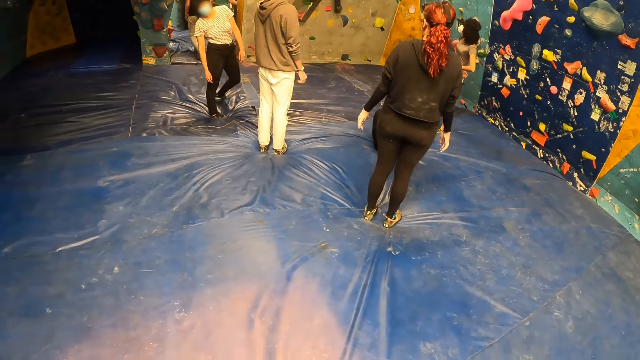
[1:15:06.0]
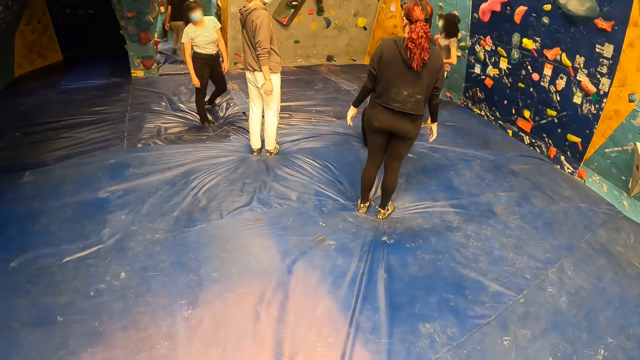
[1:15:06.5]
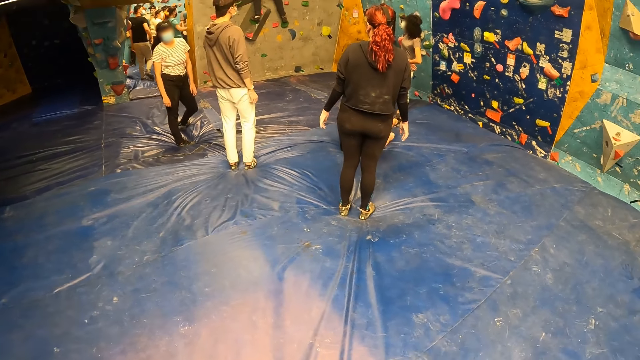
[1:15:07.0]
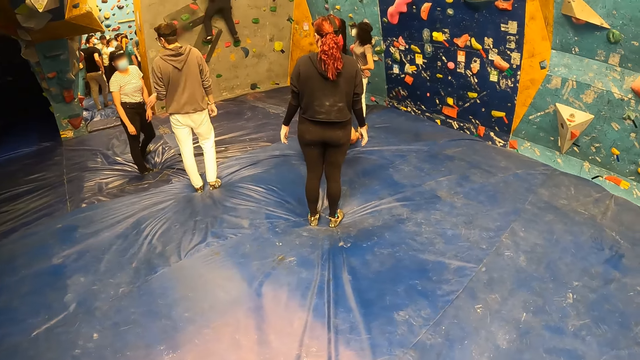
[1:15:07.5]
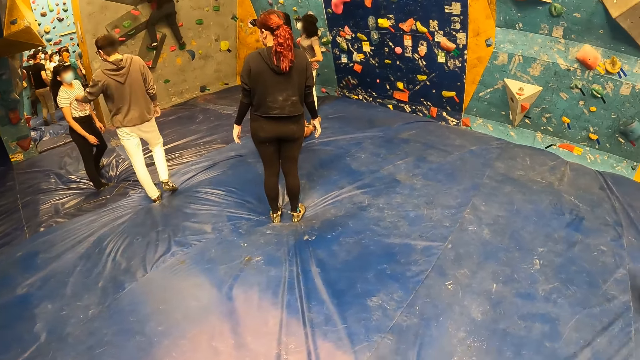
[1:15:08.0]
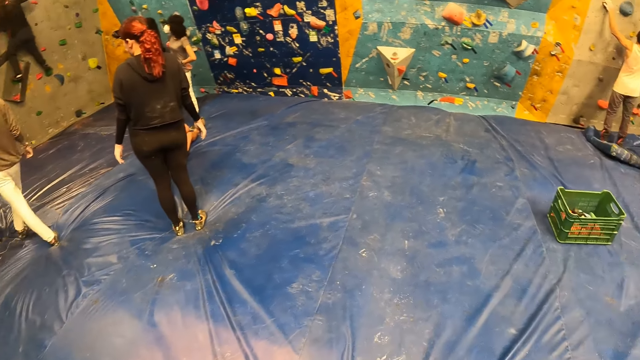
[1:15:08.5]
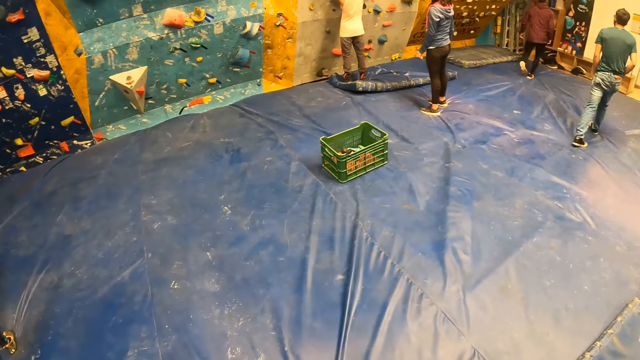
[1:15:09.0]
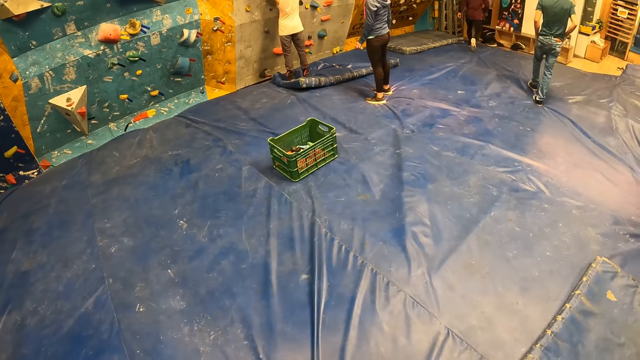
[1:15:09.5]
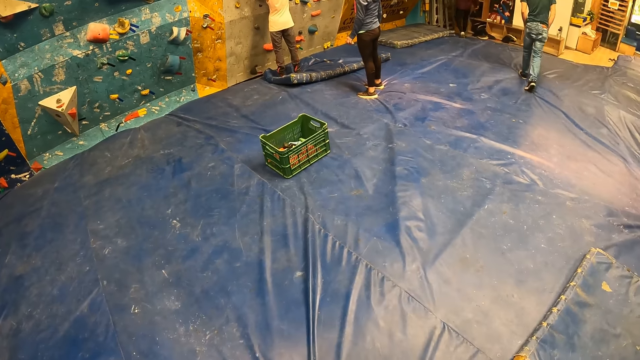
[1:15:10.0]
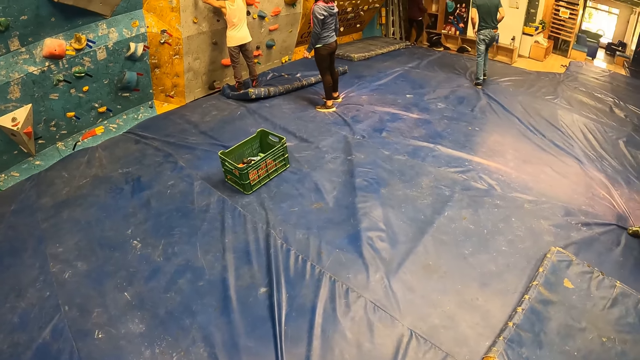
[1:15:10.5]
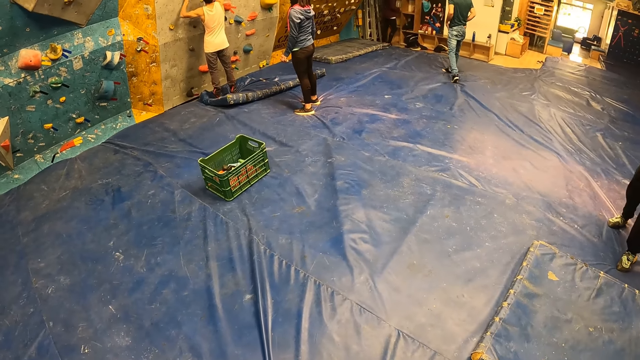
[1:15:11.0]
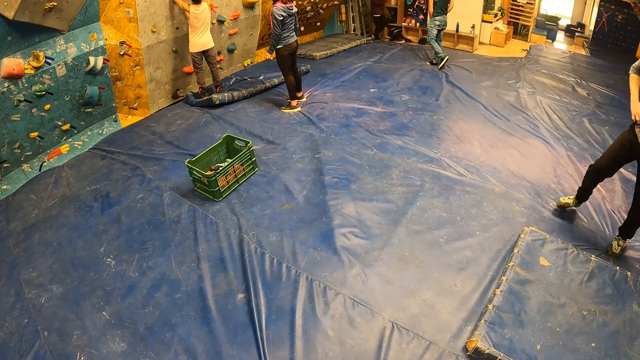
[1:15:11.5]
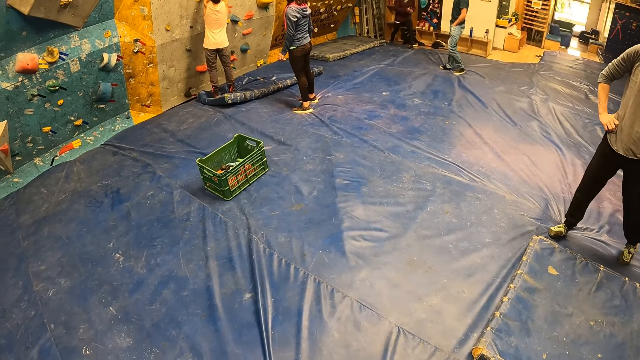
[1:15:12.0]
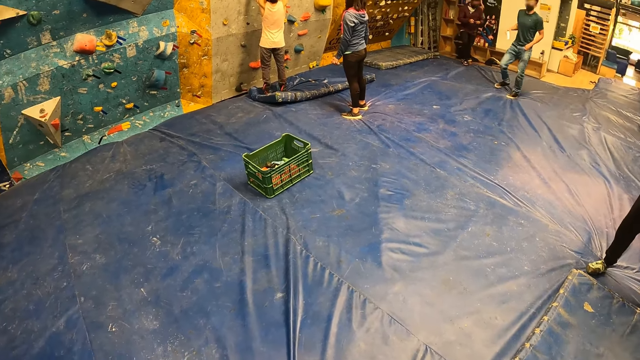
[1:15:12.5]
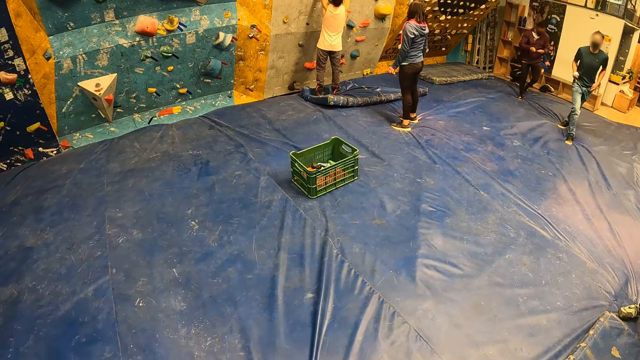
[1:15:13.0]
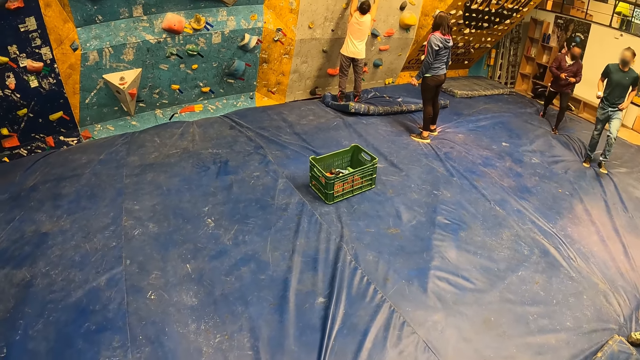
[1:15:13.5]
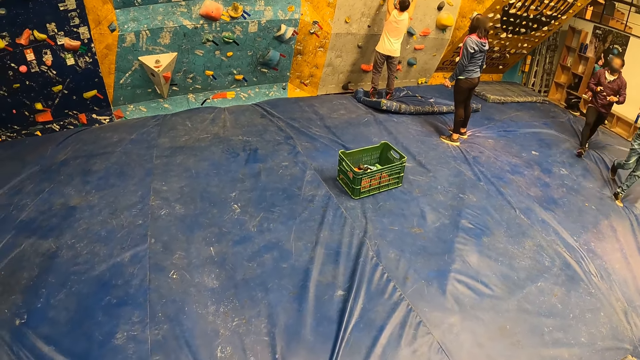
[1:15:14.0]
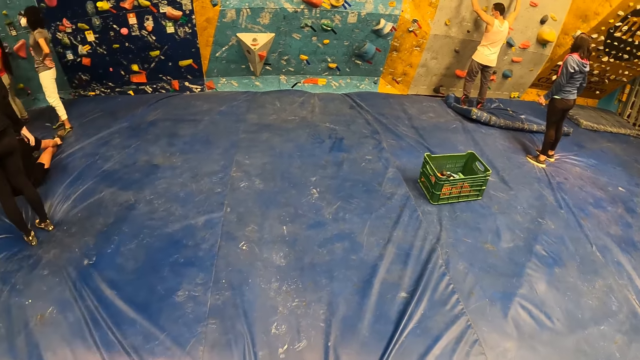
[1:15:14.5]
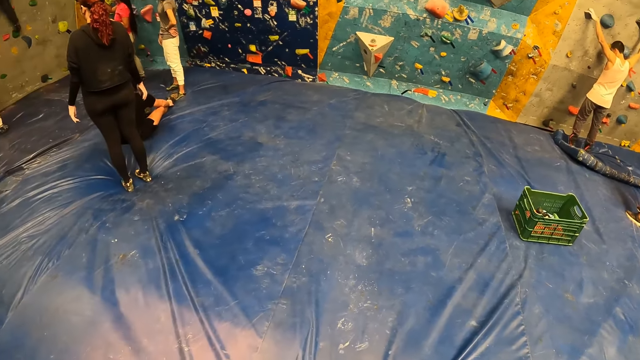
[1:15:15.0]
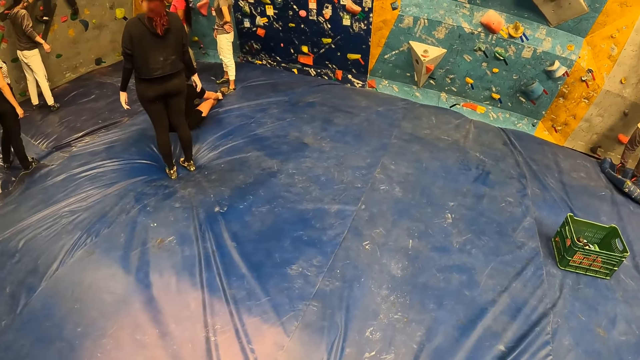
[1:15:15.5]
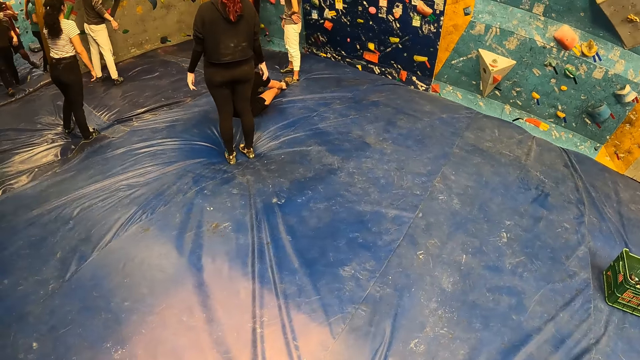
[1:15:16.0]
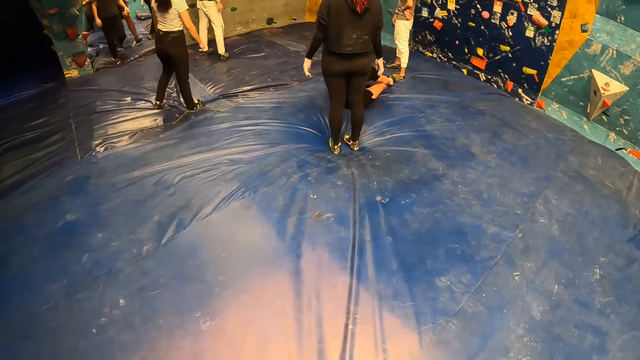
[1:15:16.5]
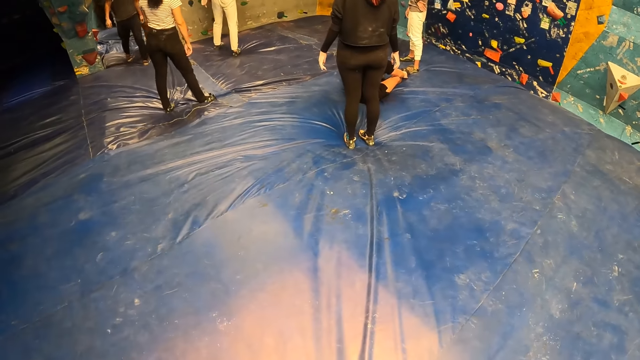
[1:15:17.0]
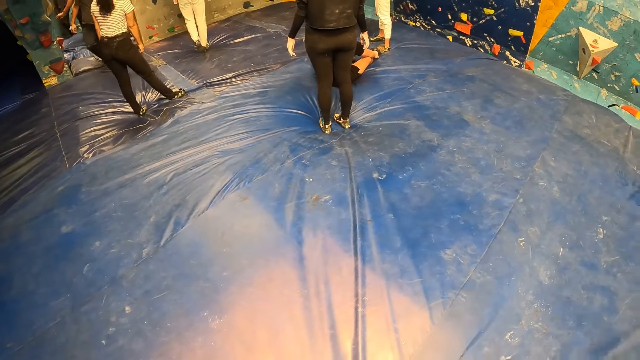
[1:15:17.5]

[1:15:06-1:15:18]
A lady walks around a room. A man looks around the room. Another man walks around the room. The camera wearer looks around the room. The other man walks around the room. The camera wearer looks around the room.

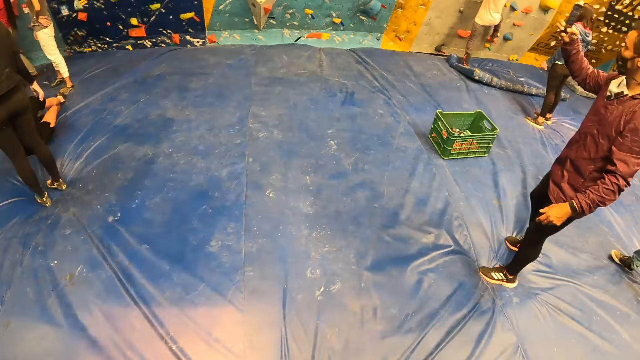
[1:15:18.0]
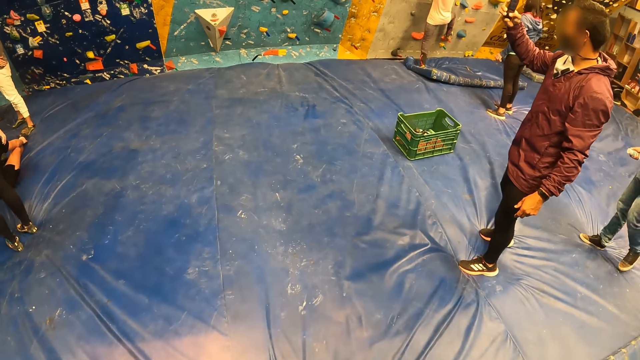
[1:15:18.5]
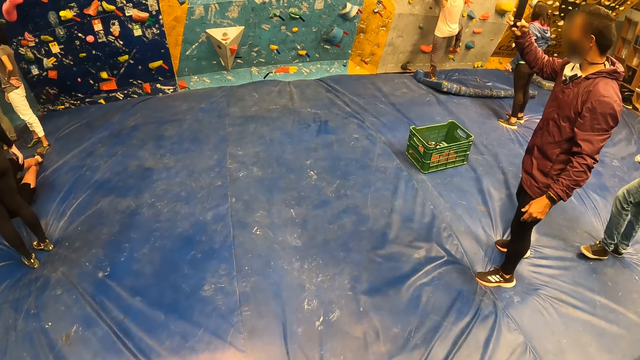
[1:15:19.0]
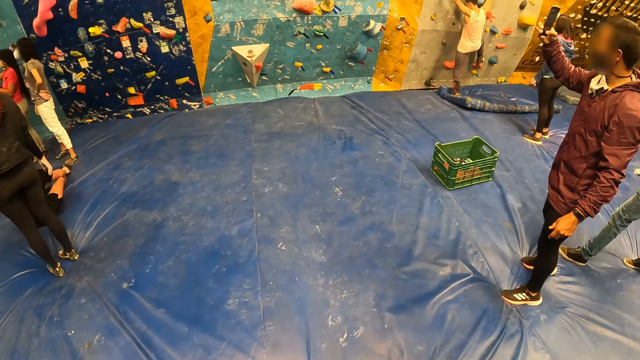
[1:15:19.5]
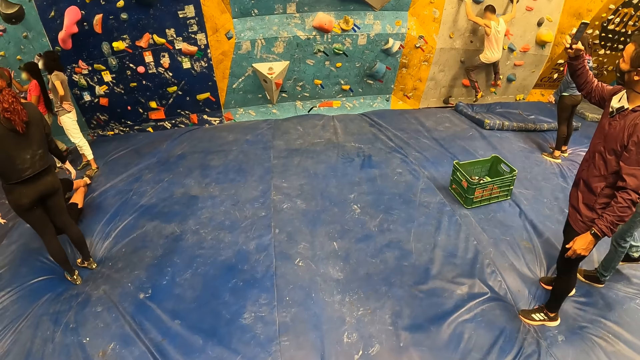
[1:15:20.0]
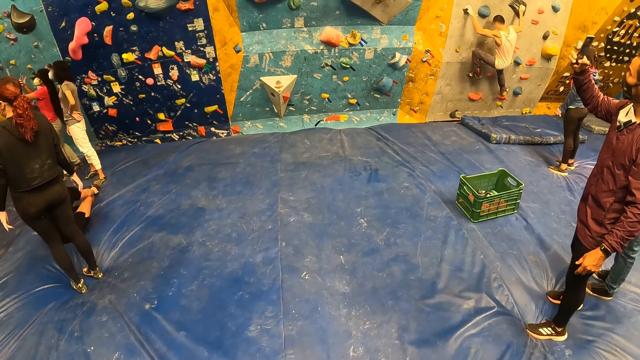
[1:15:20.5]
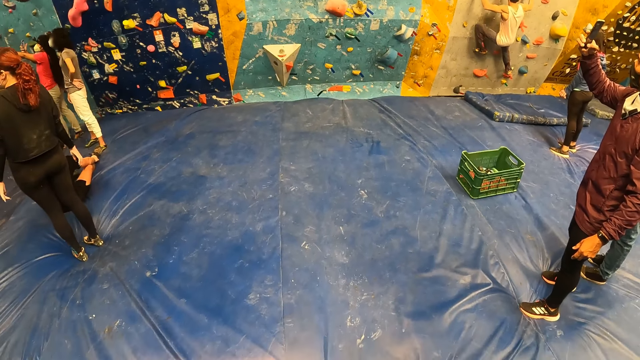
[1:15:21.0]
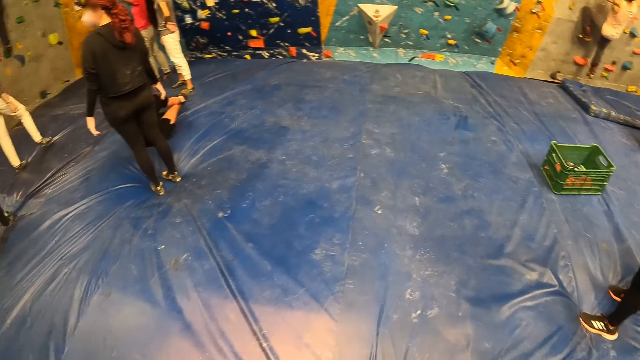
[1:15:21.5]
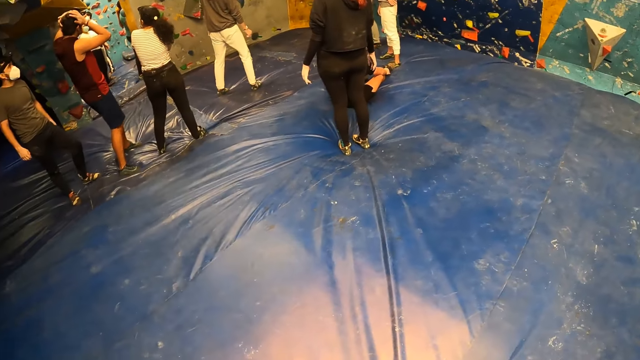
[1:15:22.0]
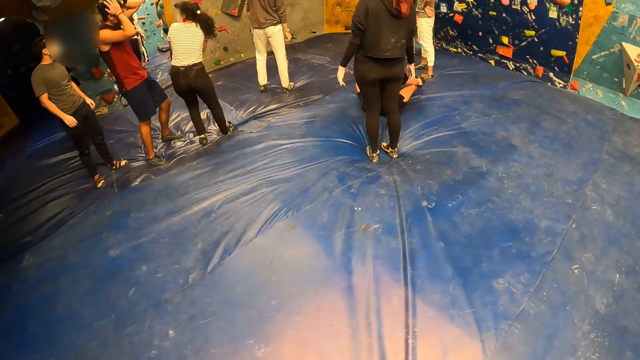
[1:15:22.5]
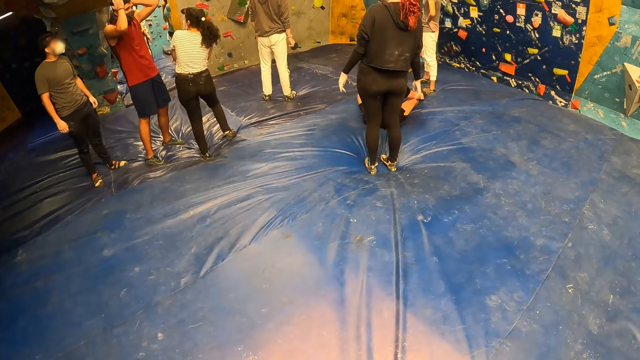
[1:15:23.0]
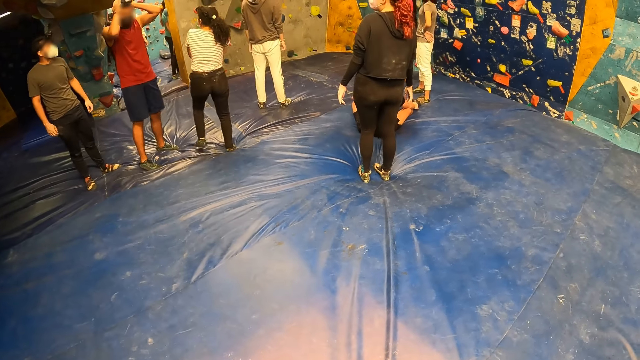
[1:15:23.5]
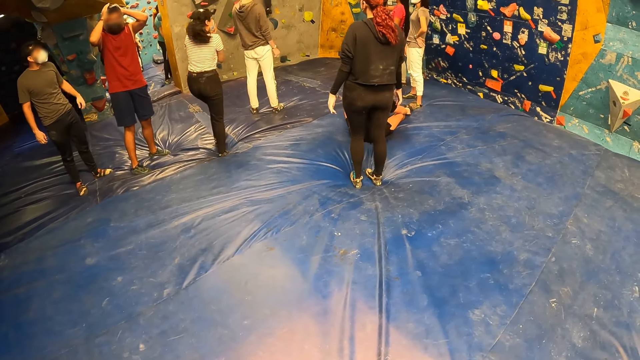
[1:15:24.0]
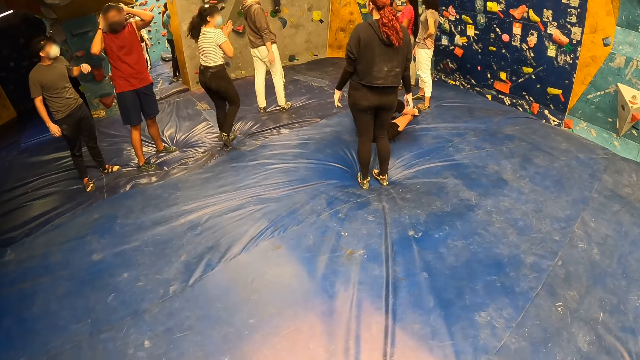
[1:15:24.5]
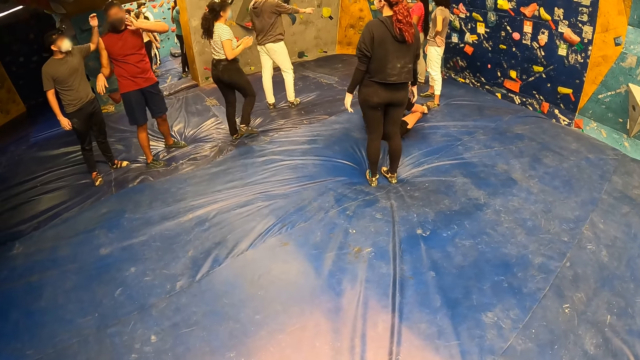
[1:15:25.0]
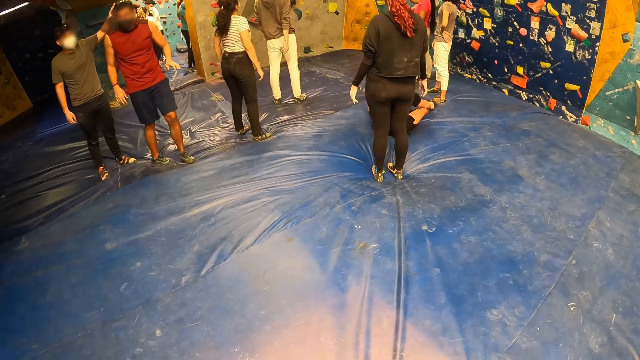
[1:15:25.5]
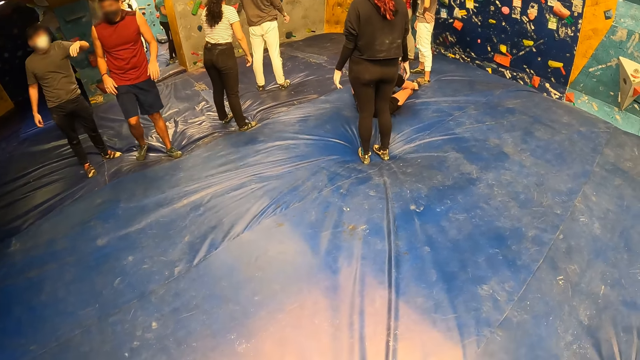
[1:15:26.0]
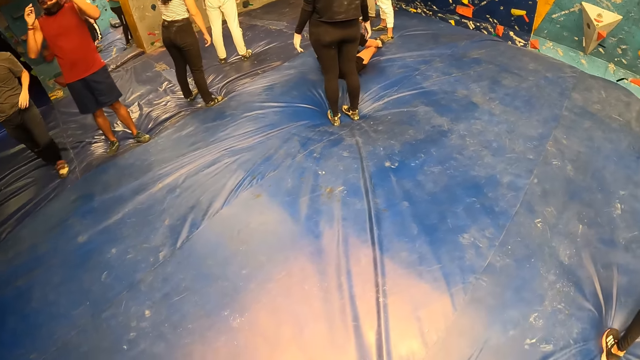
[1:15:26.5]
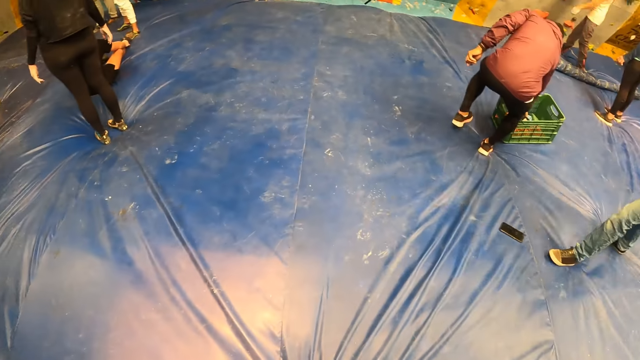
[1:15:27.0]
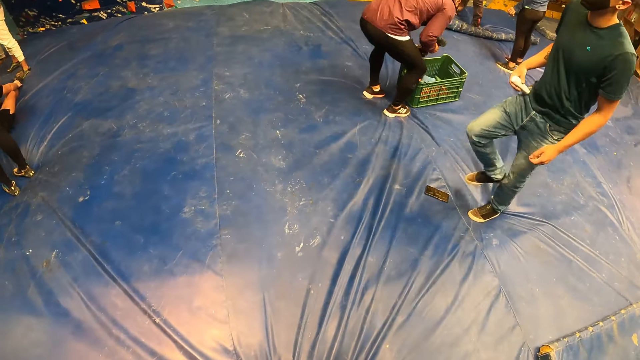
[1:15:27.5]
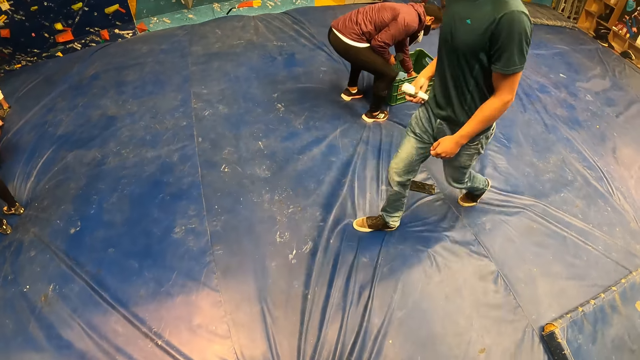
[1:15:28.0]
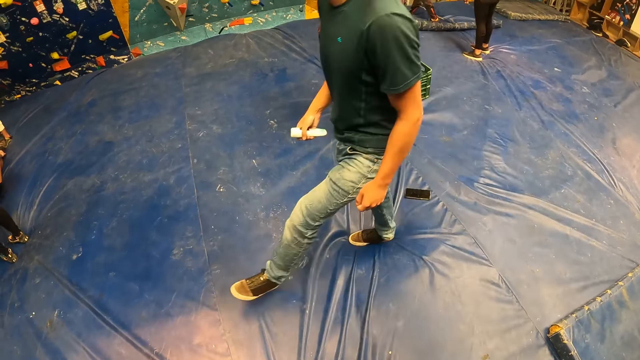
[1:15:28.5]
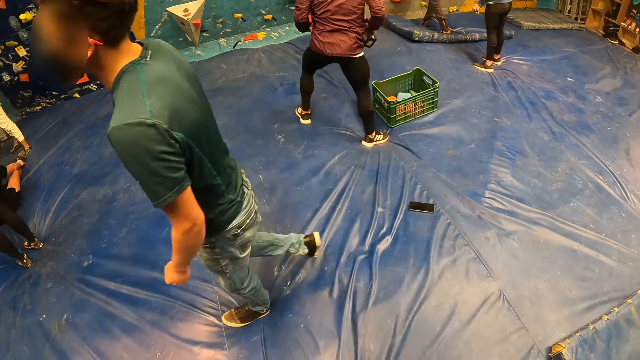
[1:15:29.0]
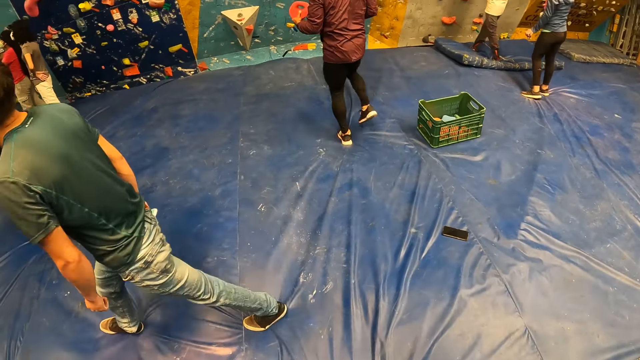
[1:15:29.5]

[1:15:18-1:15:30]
A man uses a mobile phone. The camera wearer looks around a room. Another man holds his head. The other man walks around the room. The camera wearer looks around the room.
